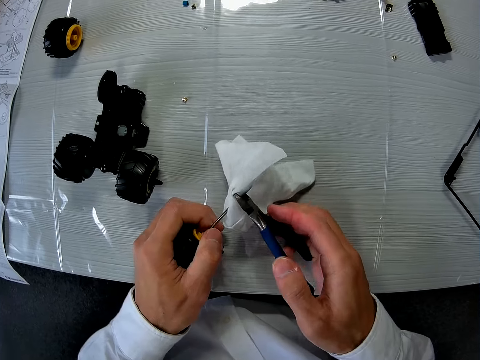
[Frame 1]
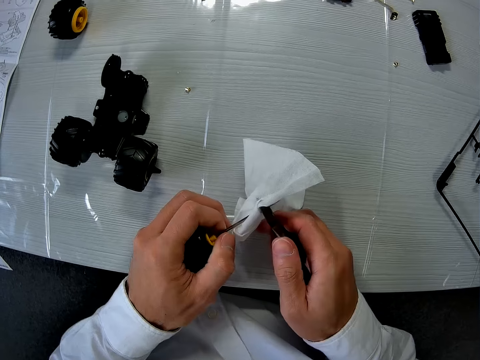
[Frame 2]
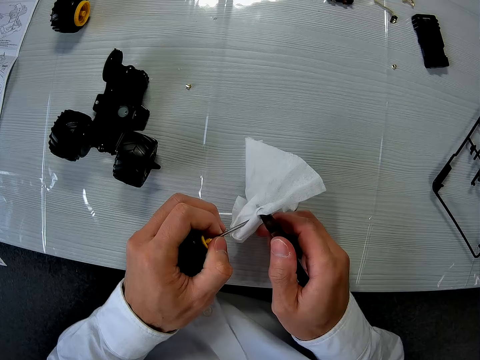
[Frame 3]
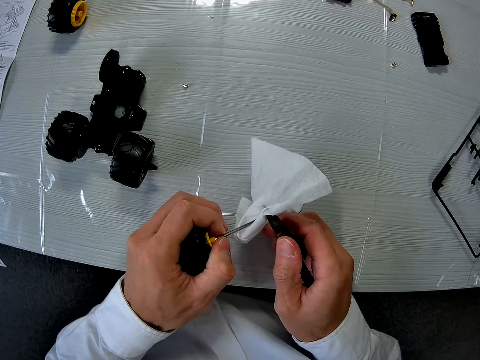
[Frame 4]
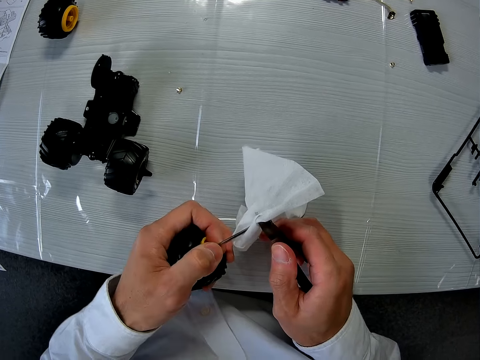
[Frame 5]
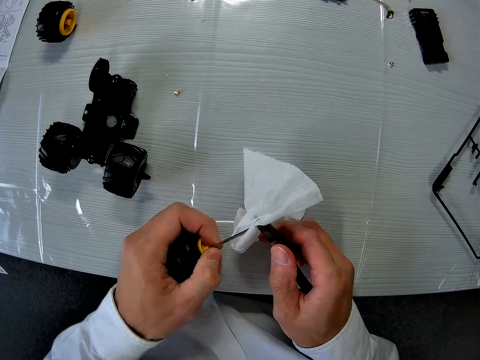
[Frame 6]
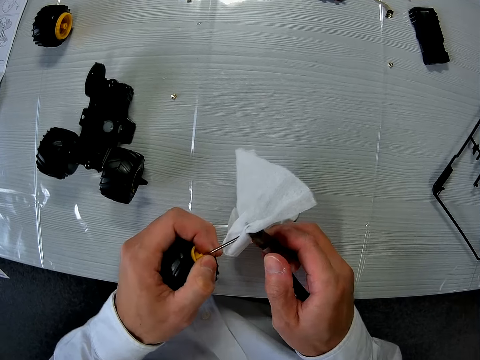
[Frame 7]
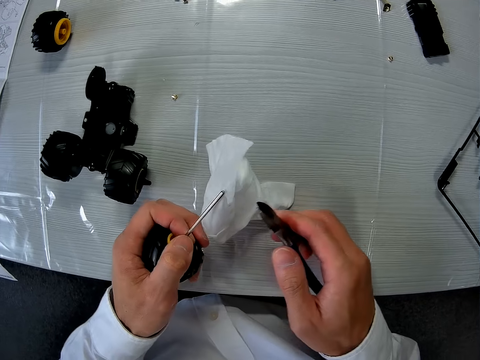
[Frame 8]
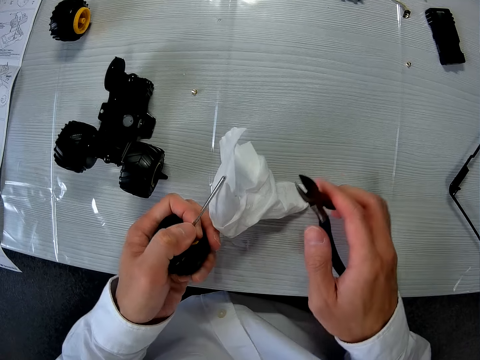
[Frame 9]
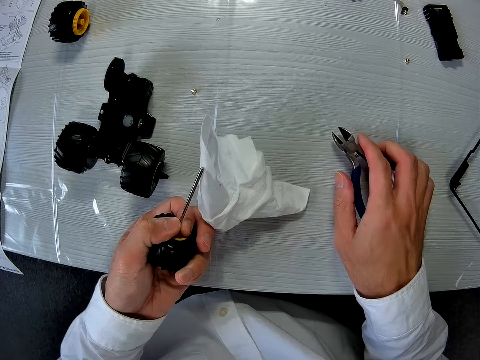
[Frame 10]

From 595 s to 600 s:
The camera wearer pulls the wire with pliers. They place the pliers on the table.

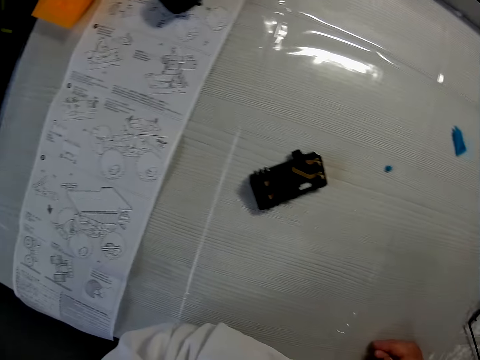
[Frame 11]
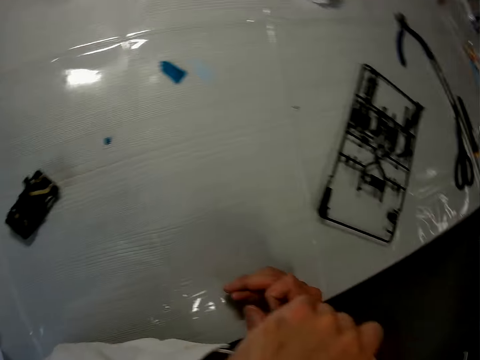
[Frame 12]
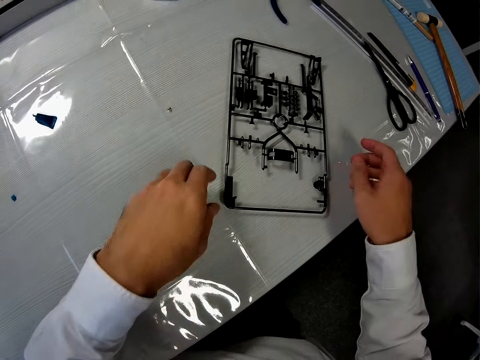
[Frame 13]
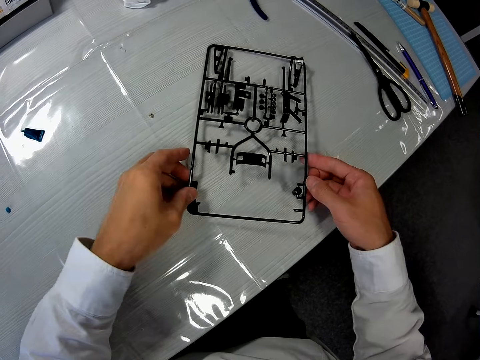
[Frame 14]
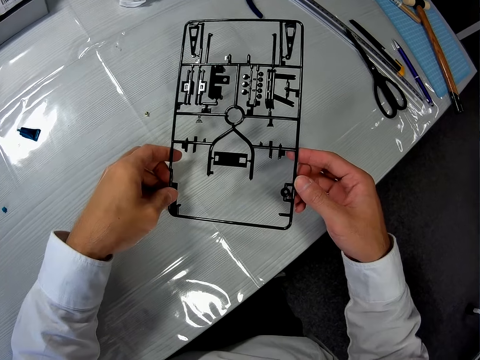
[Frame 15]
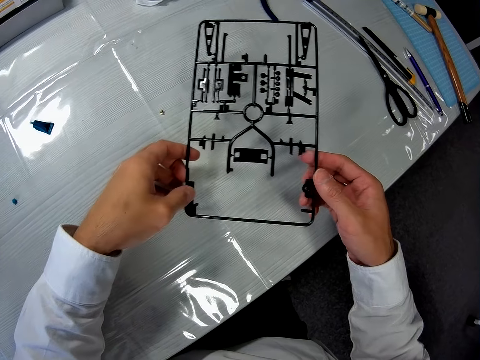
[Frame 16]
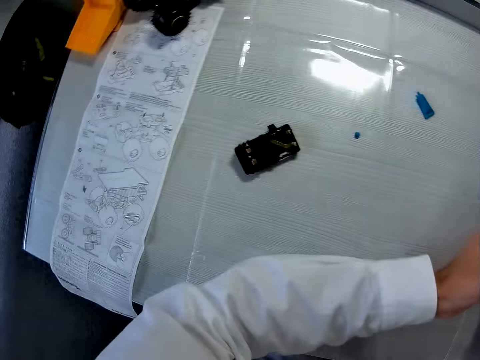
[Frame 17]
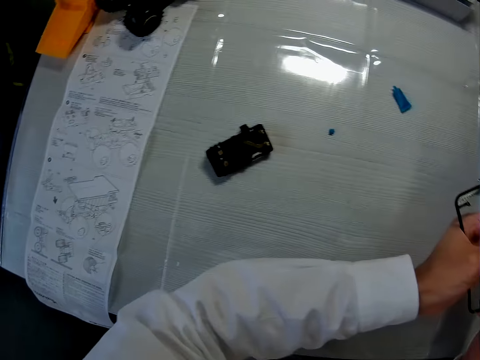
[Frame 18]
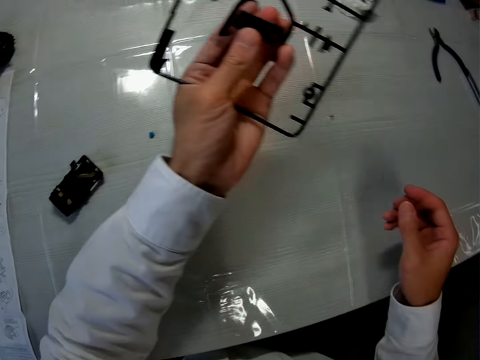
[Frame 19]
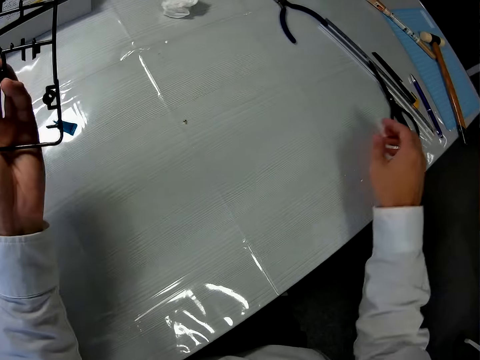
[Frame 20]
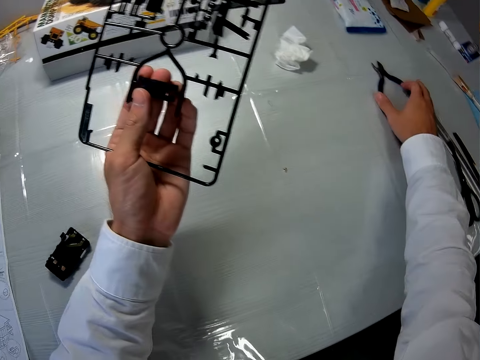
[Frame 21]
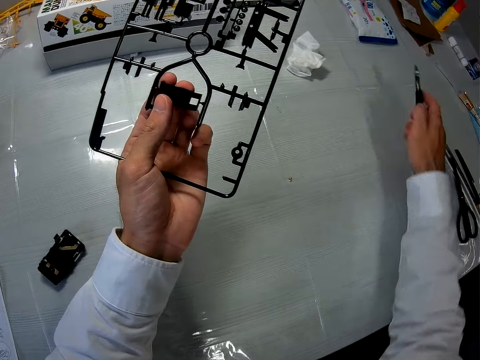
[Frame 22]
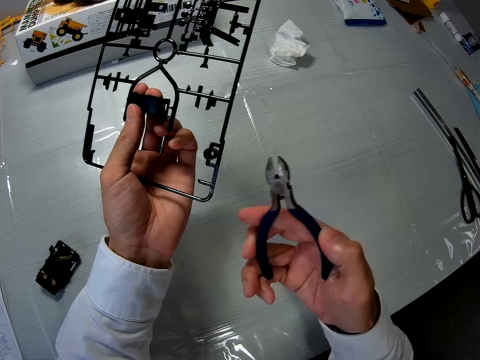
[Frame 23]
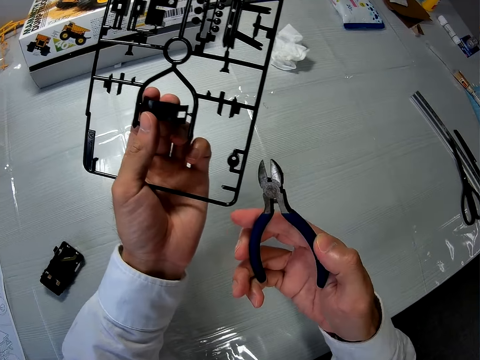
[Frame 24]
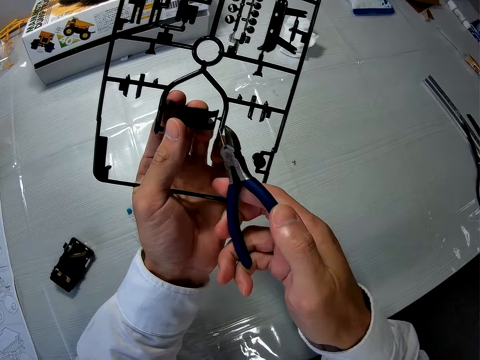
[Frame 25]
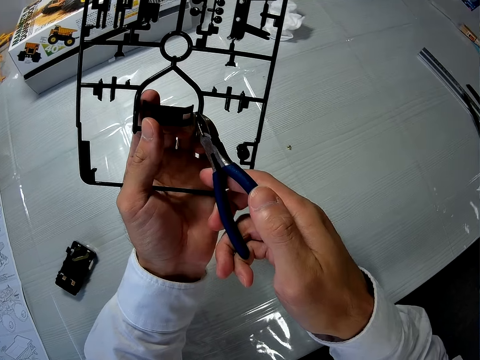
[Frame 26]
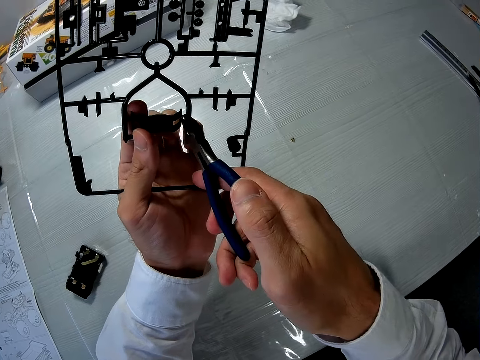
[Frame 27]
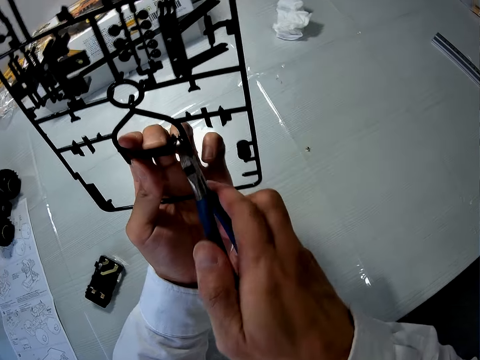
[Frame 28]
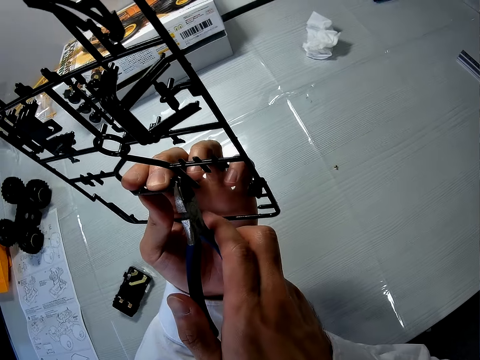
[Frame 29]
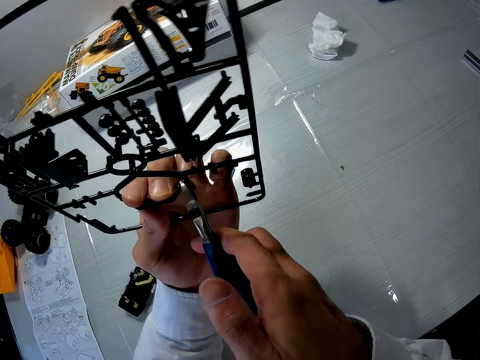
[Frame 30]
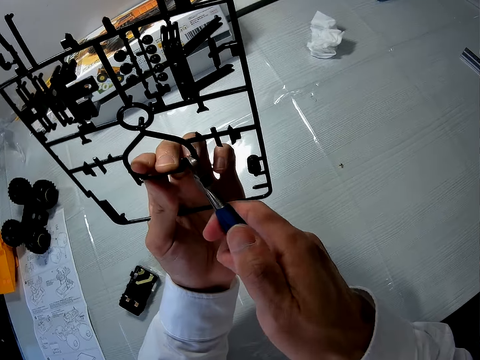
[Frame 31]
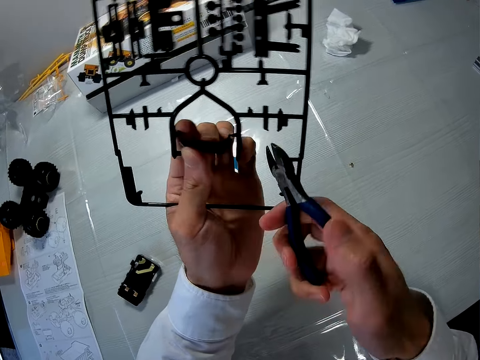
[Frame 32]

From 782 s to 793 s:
The camera wearer picks up a plastic structure. They read the sketch. They take the pliers placed on the table. They cut out a piece from the plastic structure.

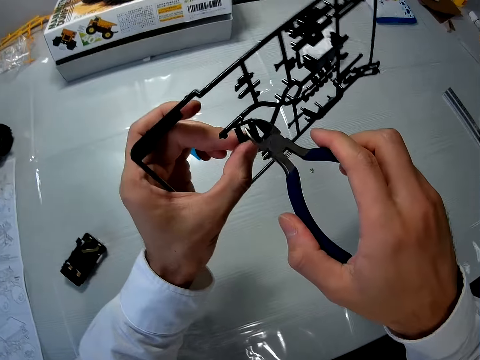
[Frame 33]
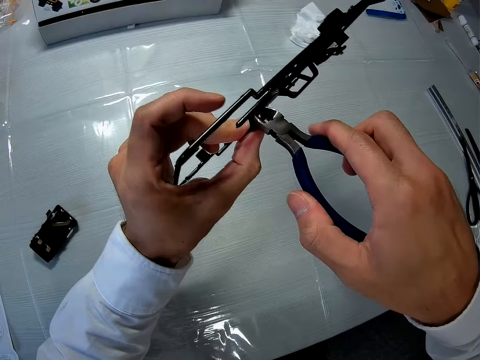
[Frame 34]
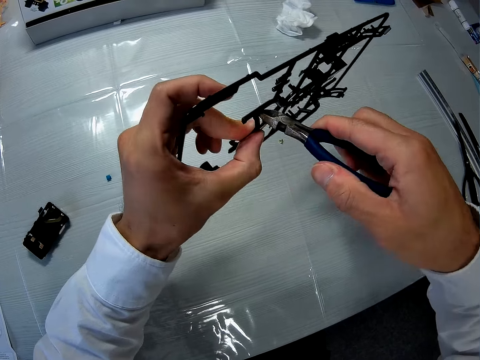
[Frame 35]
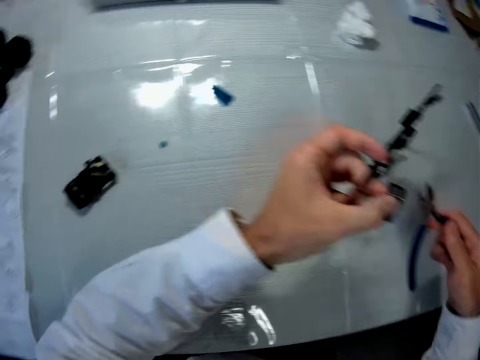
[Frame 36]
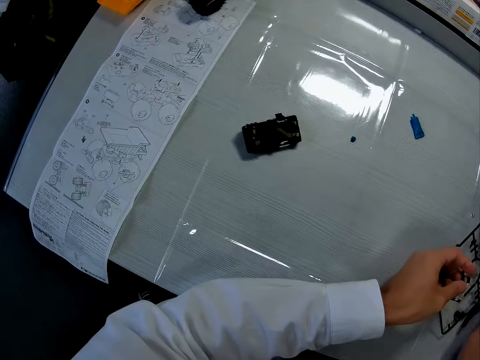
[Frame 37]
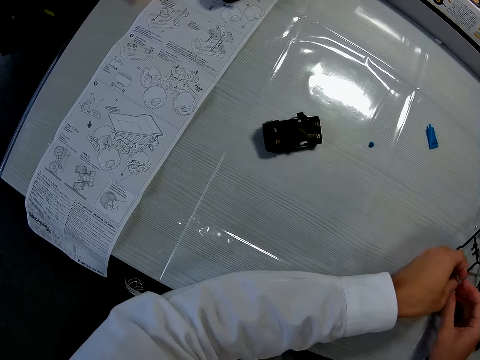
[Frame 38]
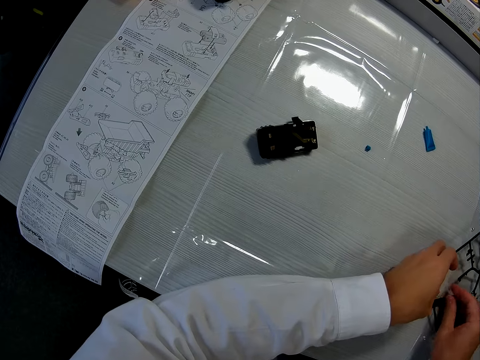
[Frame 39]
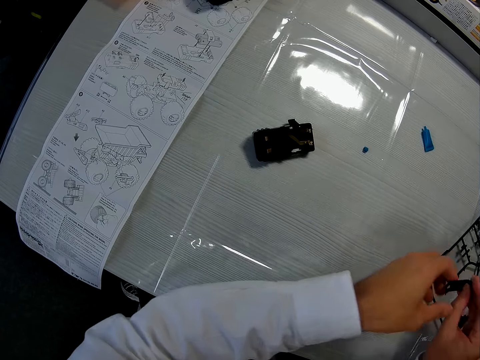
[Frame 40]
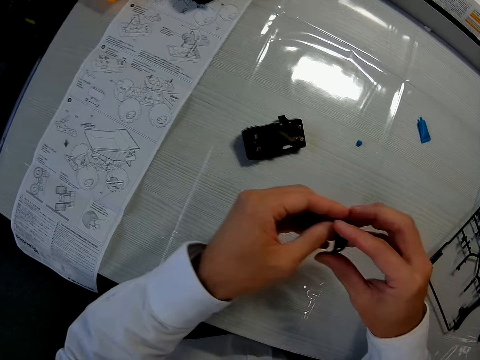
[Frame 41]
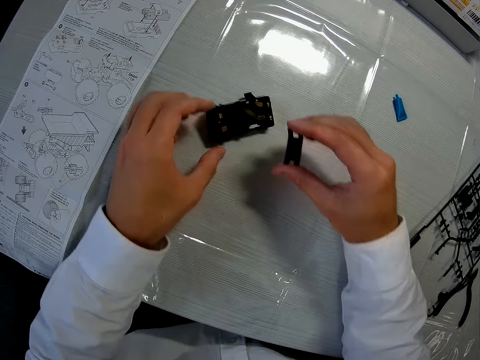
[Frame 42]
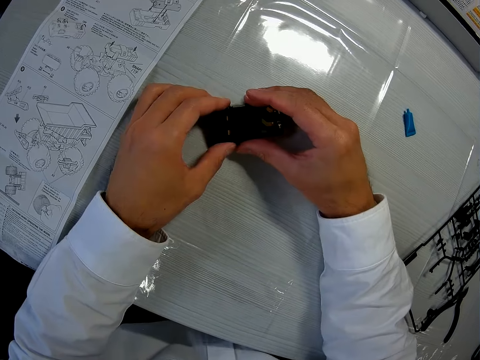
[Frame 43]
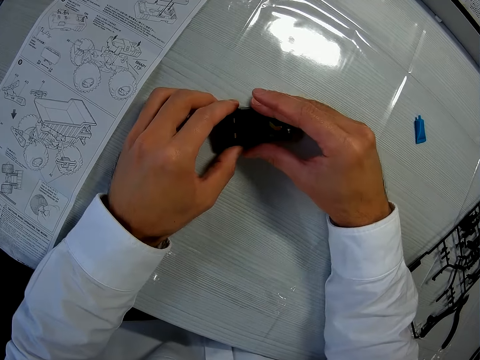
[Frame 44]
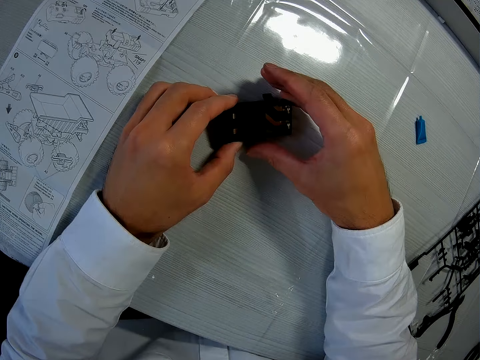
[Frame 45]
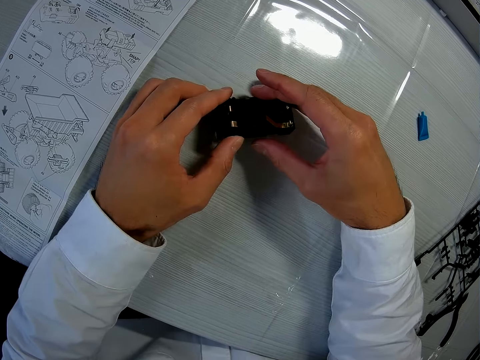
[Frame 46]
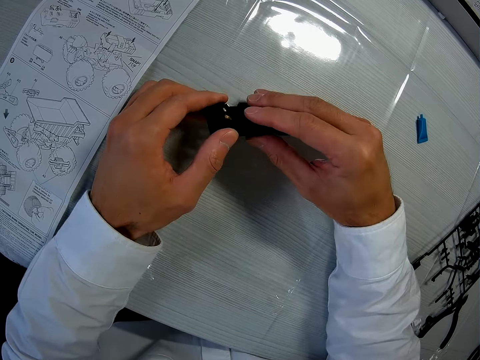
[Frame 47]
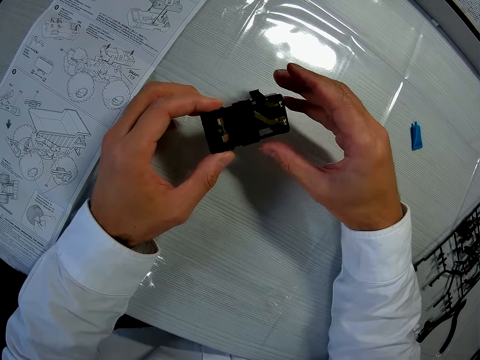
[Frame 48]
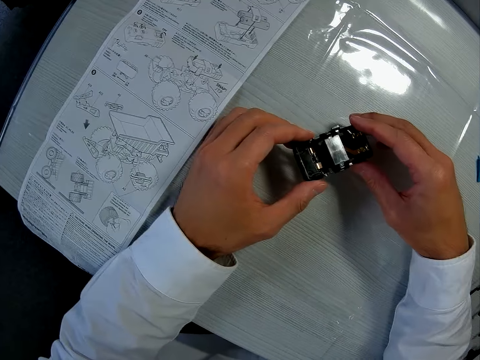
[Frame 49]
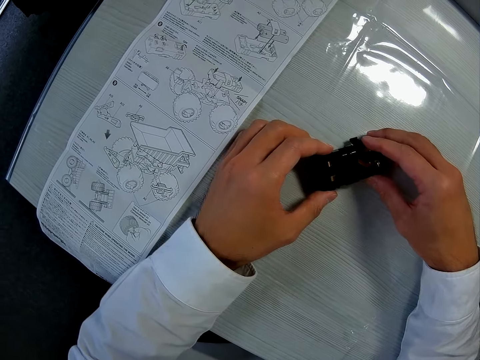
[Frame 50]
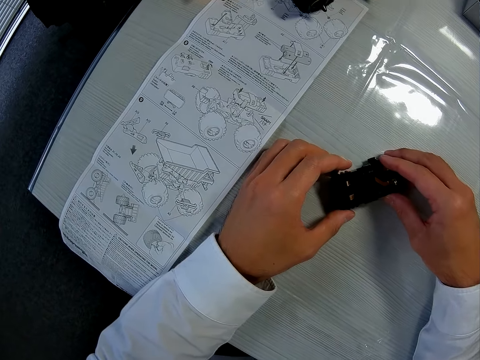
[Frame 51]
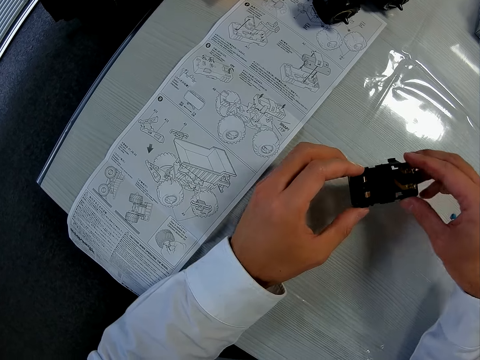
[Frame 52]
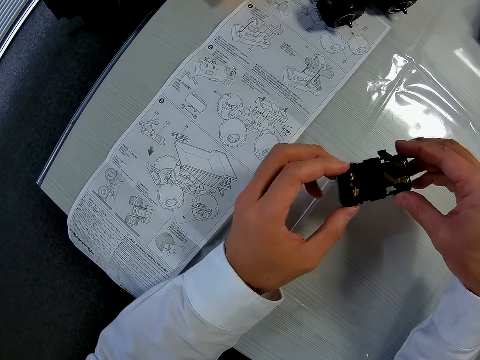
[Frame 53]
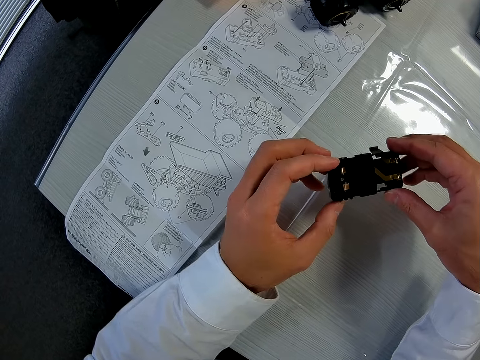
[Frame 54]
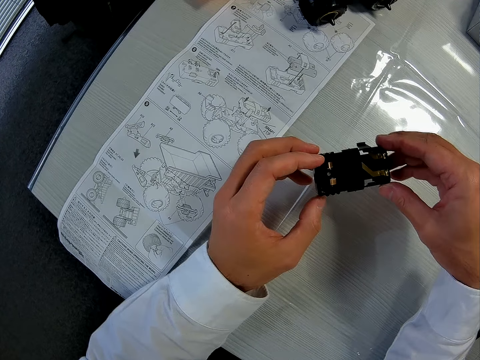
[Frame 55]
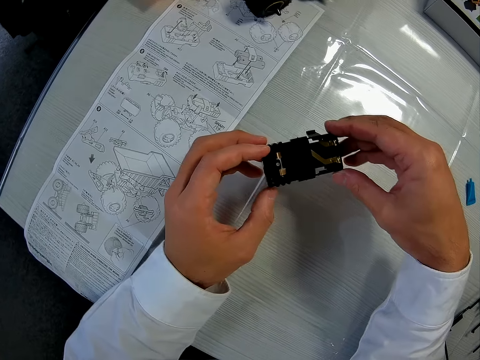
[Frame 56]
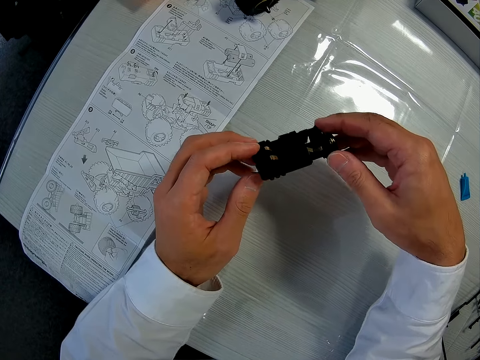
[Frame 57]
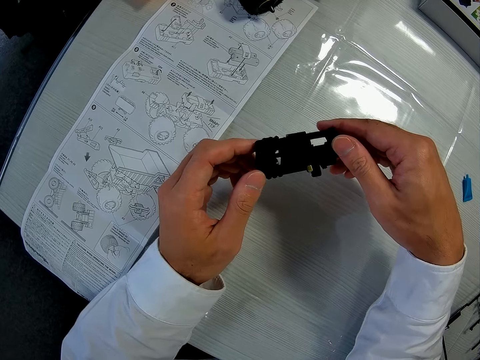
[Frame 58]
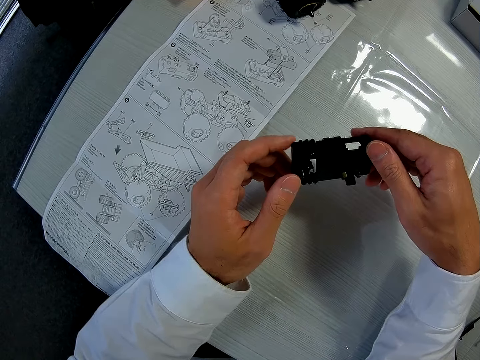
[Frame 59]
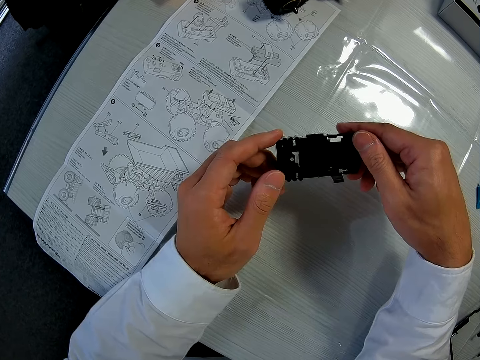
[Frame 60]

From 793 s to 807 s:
The camera wearer drops the plastic structure on the table. They fix the toy car. They attach the piece of plastic to the plastic structure. They pick up the plastic structure. They look at the toy car.
